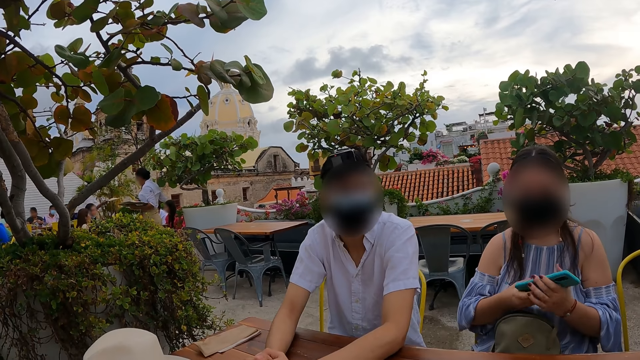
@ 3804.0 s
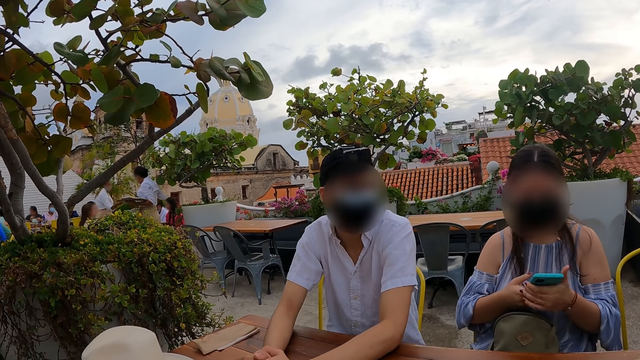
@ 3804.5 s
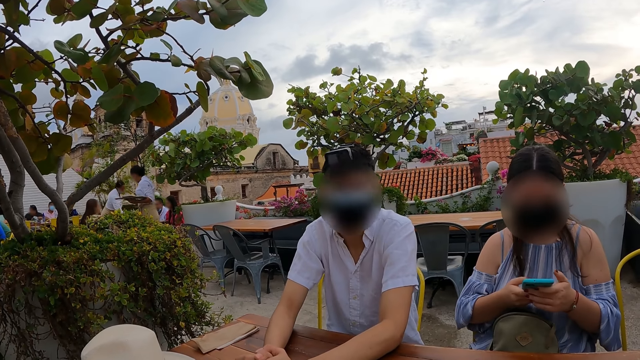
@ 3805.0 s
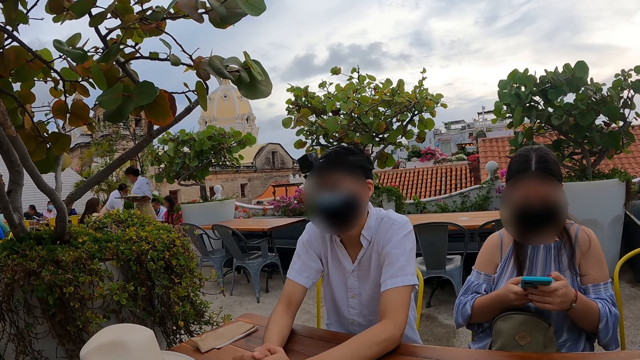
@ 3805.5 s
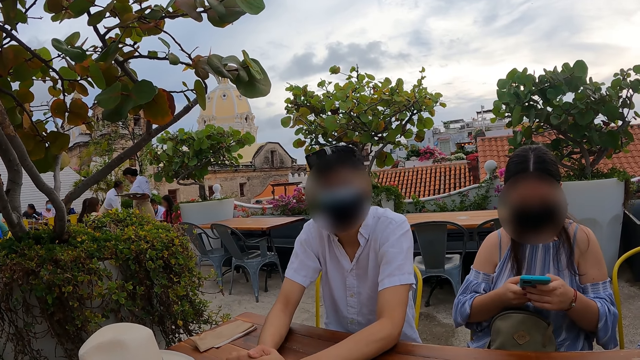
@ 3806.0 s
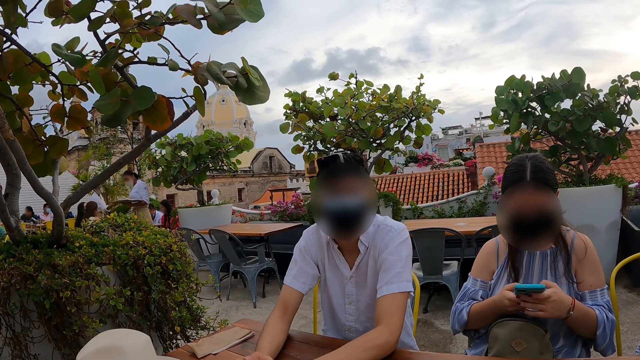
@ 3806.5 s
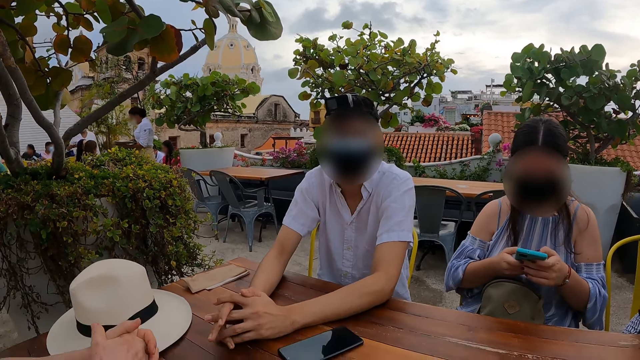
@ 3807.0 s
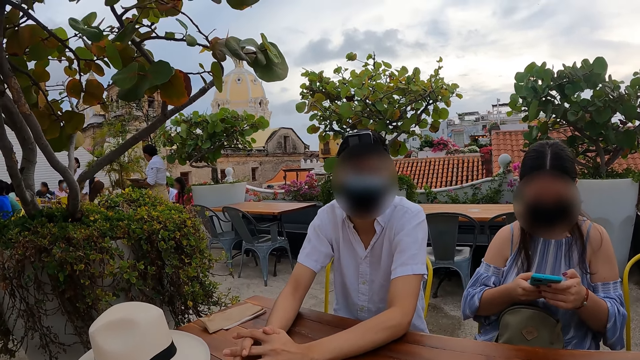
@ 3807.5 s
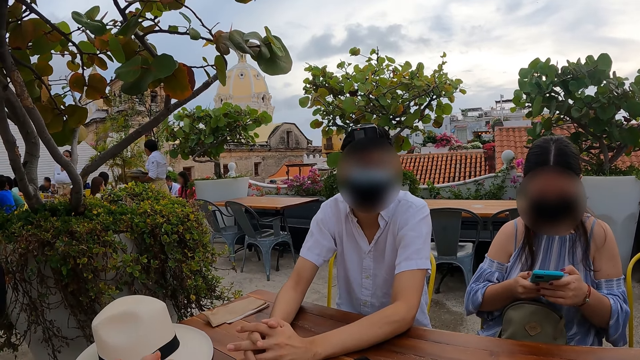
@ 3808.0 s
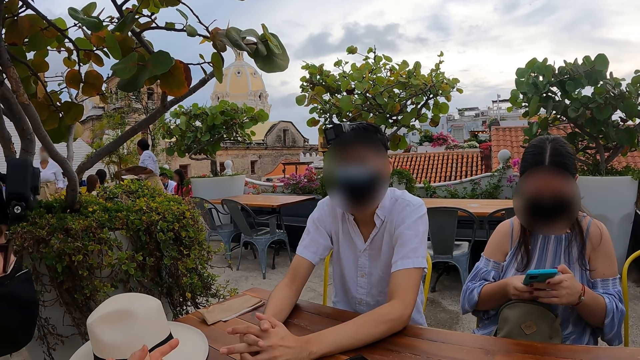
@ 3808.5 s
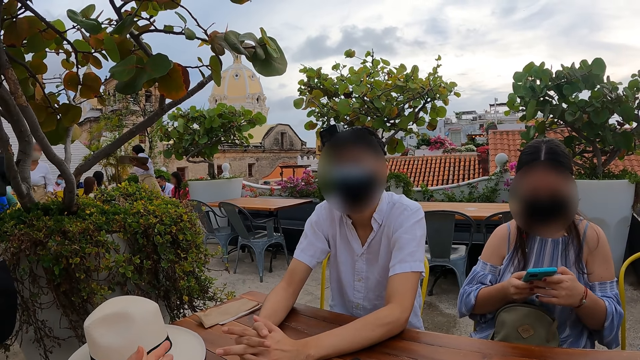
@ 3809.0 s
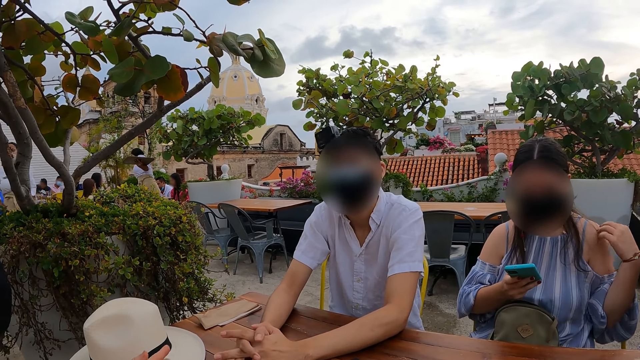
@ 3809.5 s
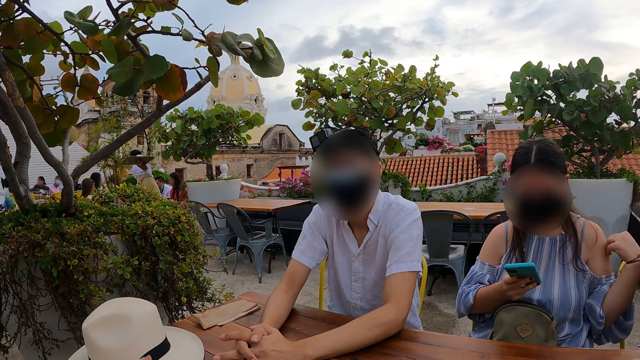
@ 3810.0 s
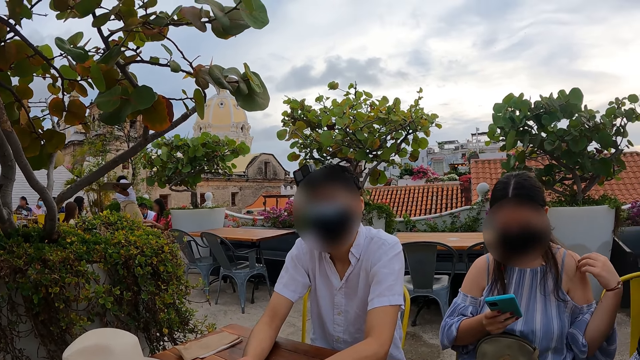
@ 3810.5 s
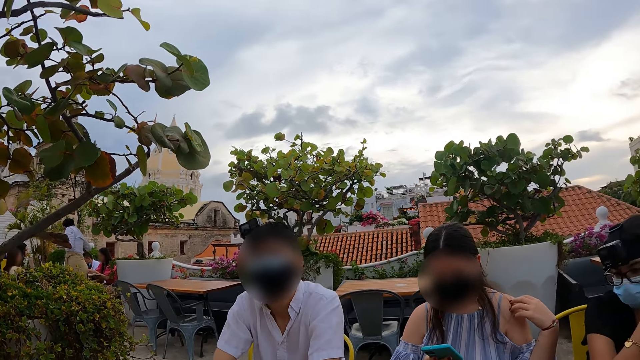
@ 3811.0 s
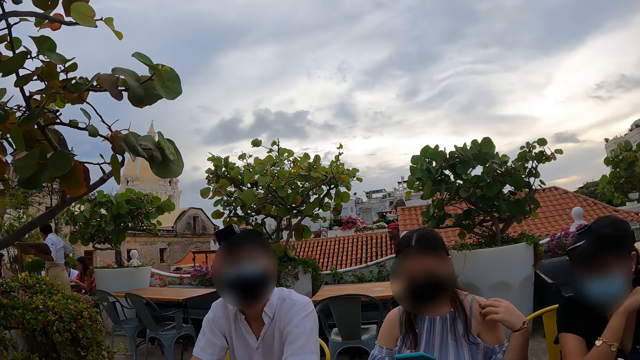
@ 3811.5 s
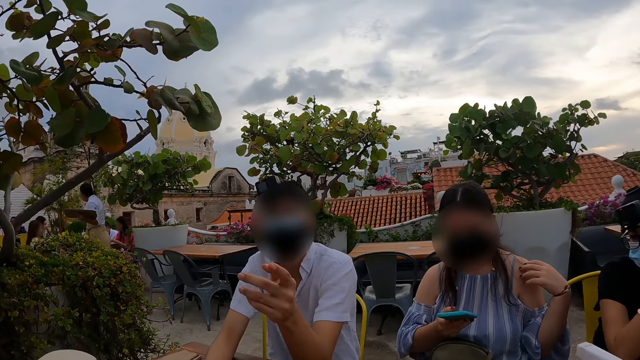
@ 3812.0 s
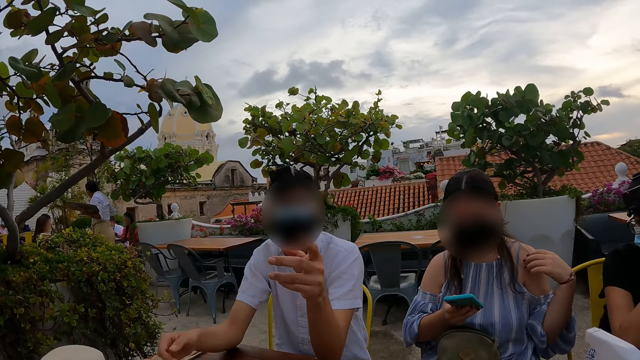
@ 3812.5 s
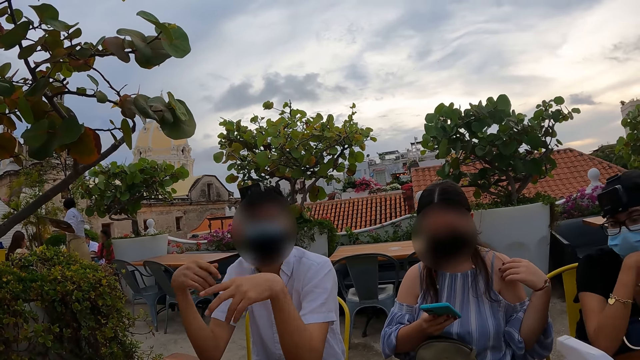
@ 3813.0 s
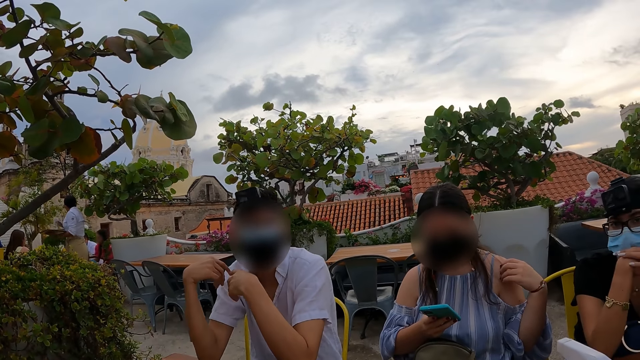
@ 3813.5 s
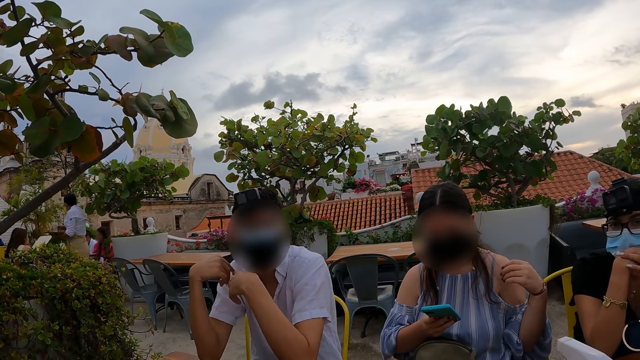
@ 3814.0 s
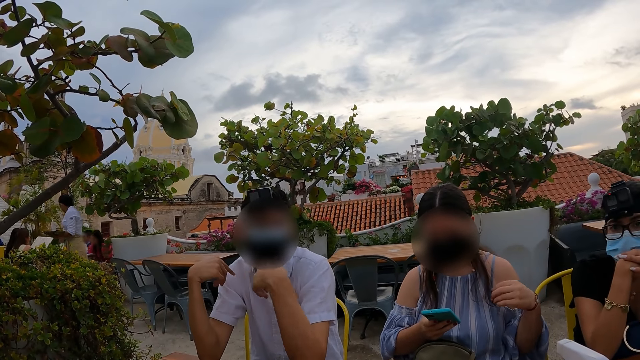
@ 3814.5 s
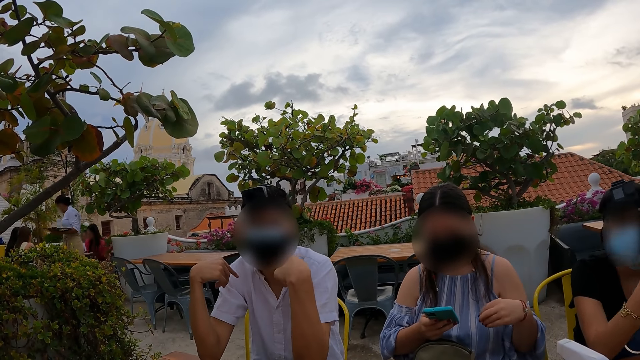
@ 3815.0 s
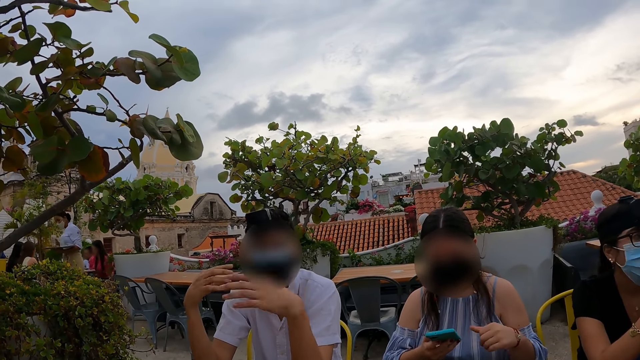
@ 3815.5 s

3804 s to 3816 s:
The camera wearer moves his body.

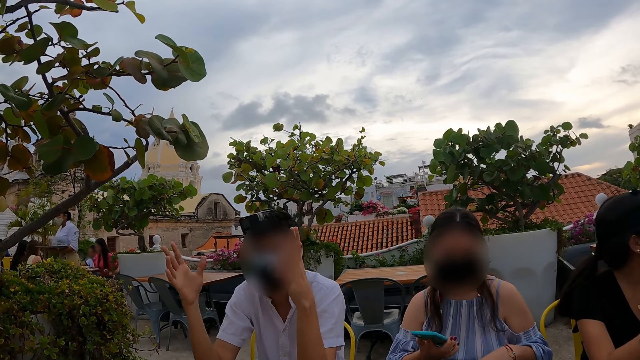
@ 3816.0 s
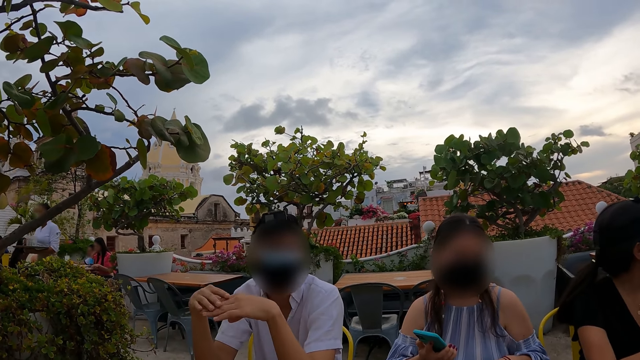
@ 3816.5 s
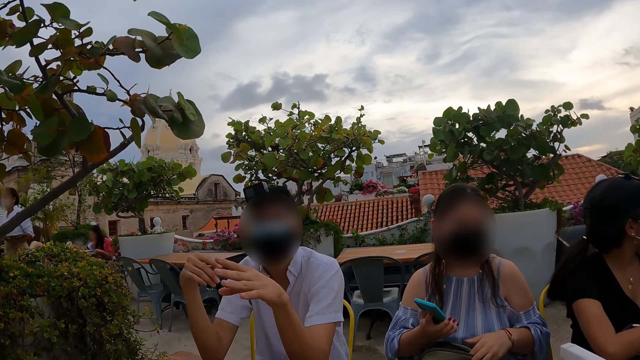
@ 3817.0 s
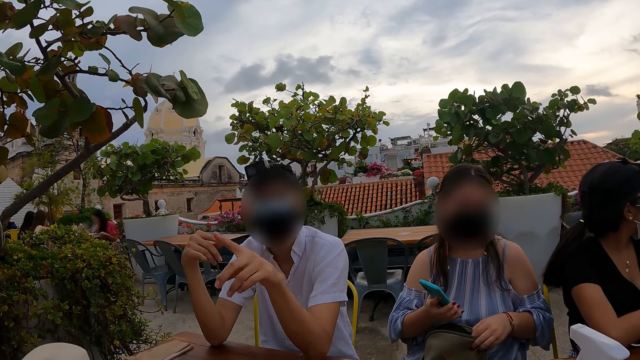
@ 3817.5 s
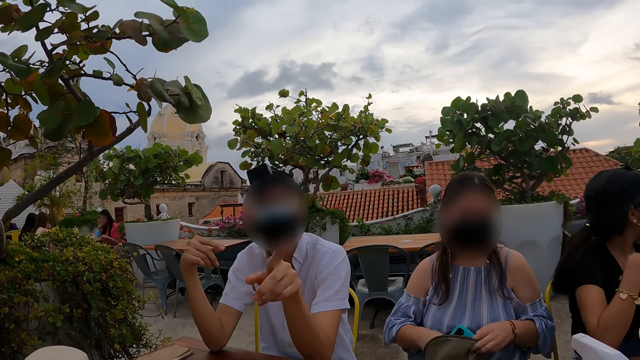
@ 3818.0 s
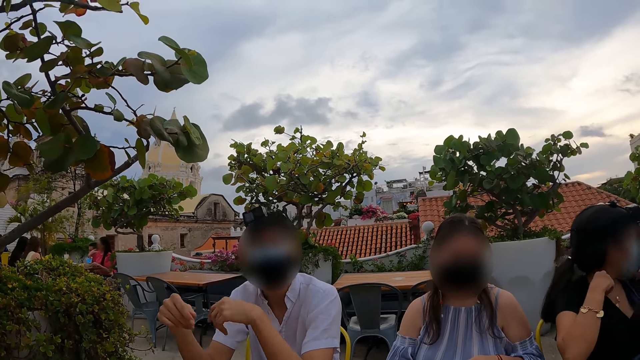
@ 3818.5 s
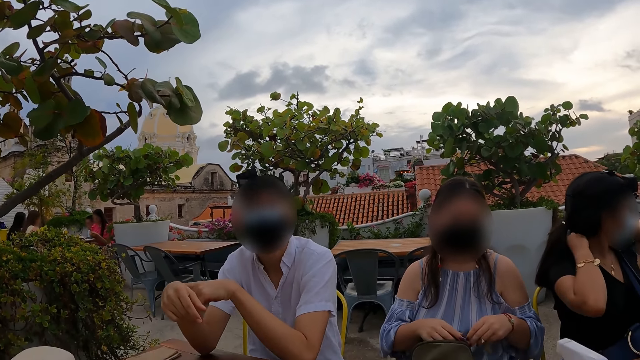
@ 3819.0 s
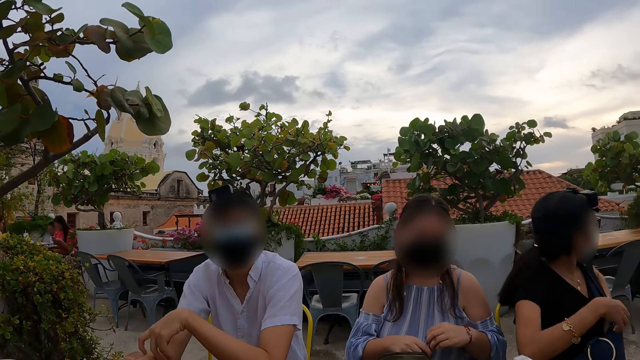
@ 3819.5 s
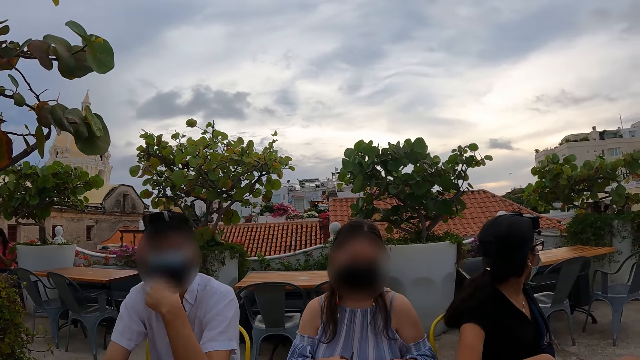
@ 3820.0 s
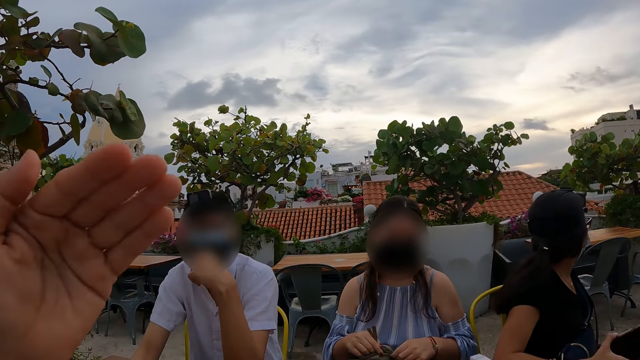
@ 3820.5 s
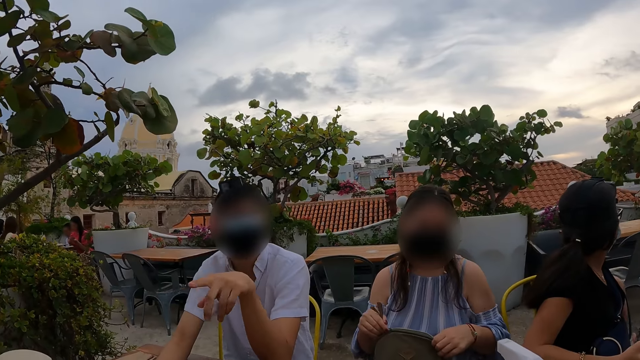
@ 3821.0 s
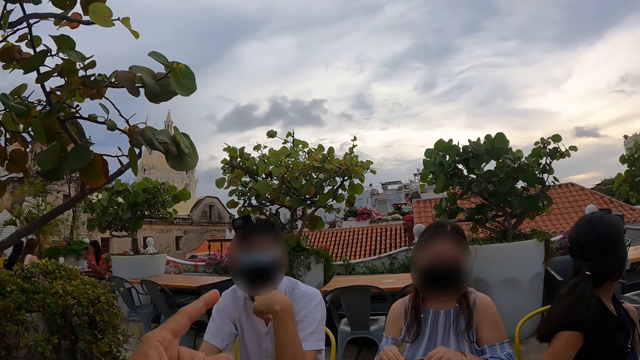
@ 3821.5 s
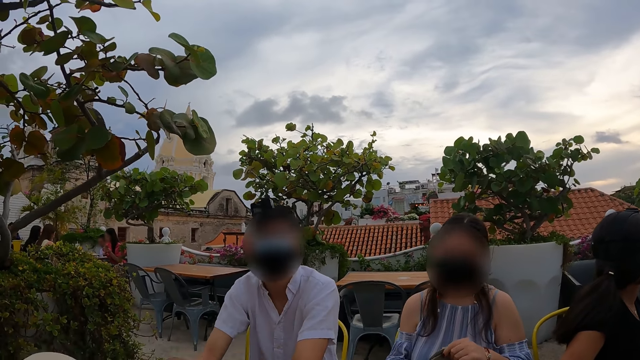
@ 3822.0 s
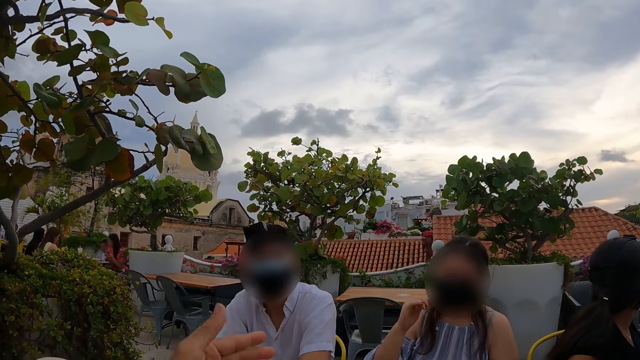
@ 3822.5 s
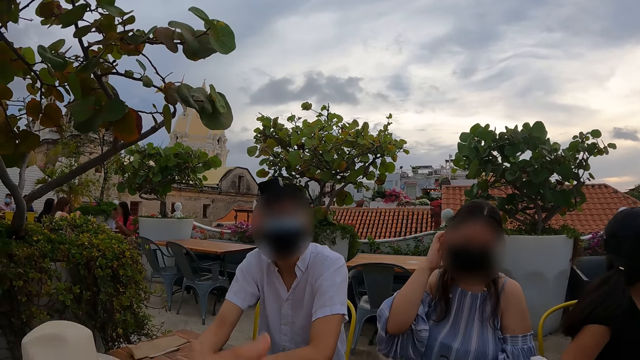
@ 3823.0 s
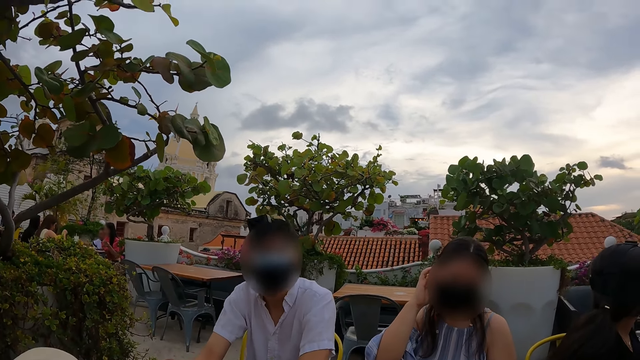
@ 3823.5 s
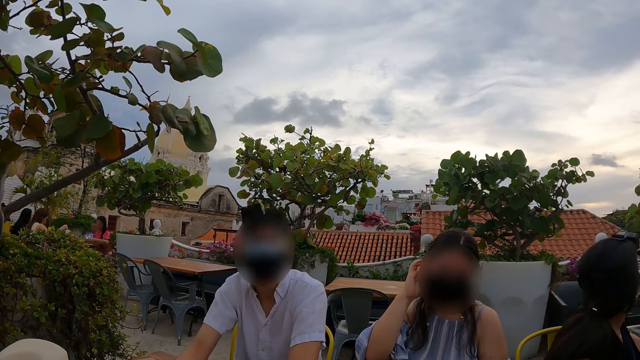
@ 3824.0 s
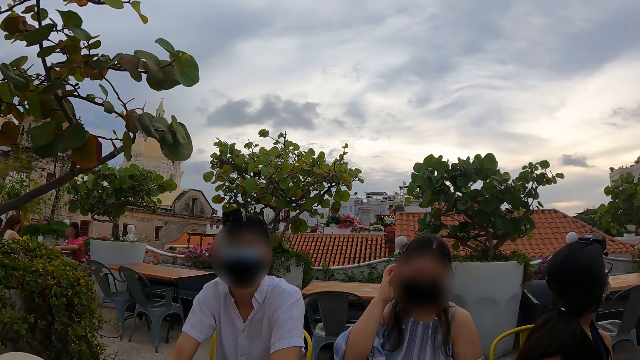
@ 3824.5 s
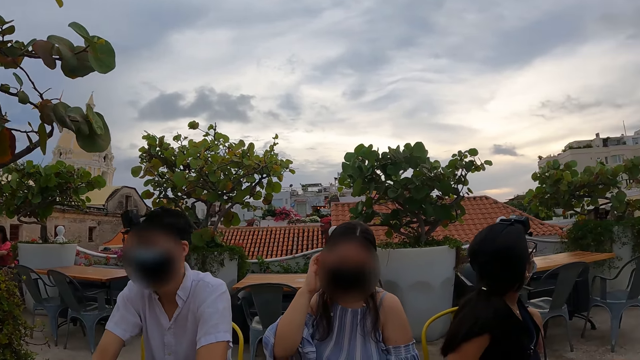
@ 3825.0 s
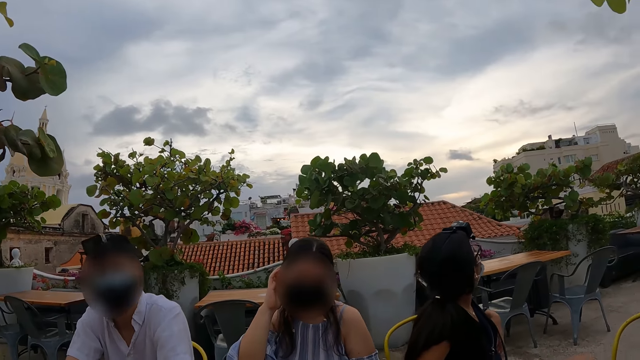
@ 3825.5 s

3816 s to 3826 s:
The camera wearer moves his hand. He looks around.
